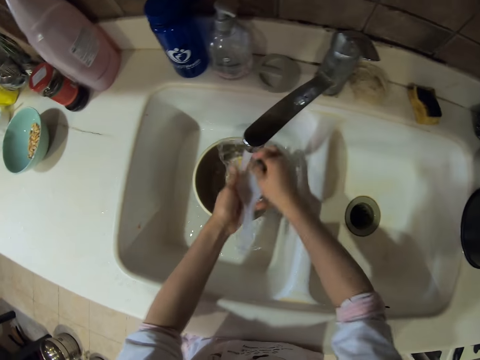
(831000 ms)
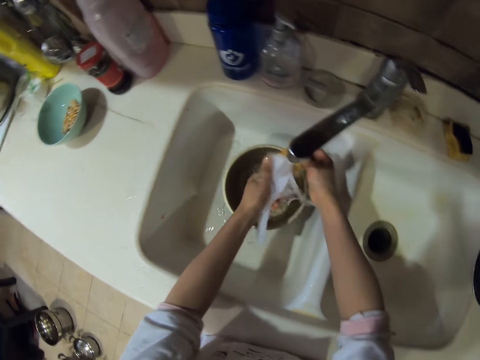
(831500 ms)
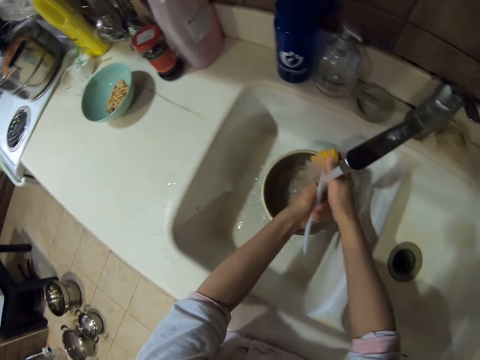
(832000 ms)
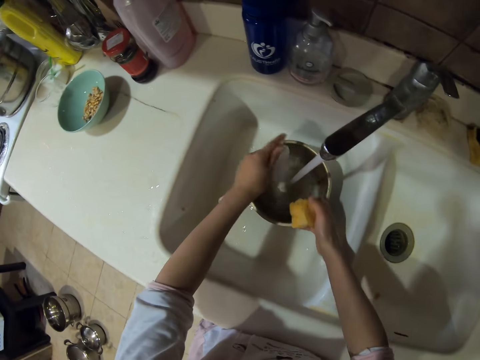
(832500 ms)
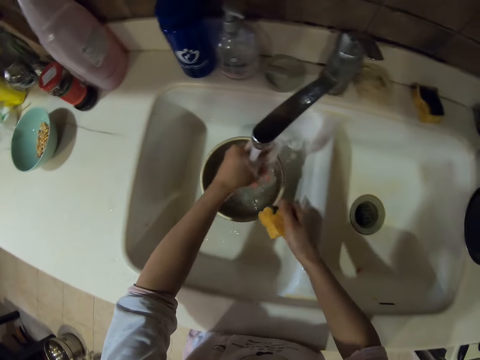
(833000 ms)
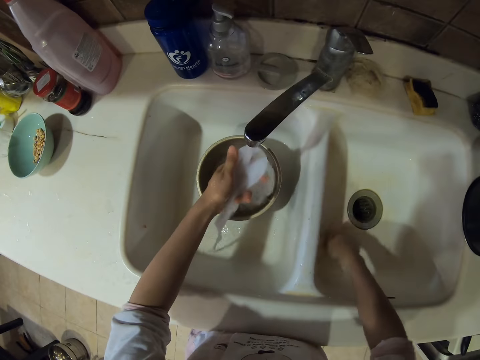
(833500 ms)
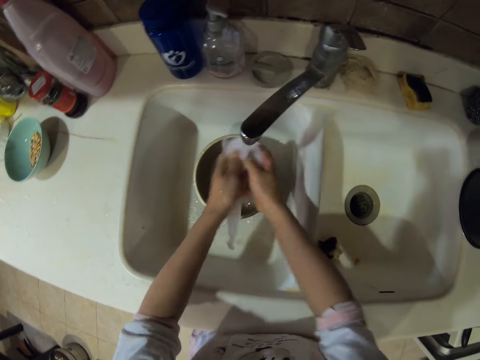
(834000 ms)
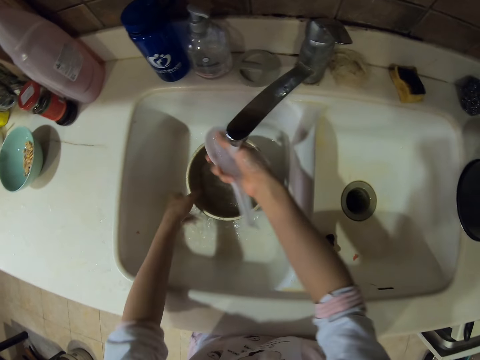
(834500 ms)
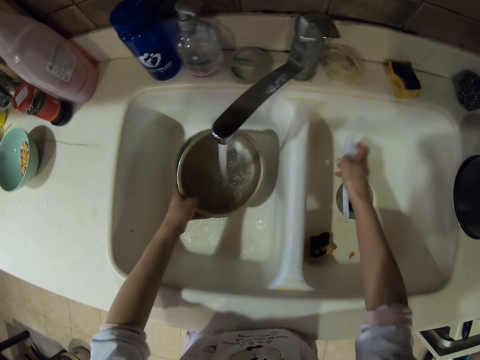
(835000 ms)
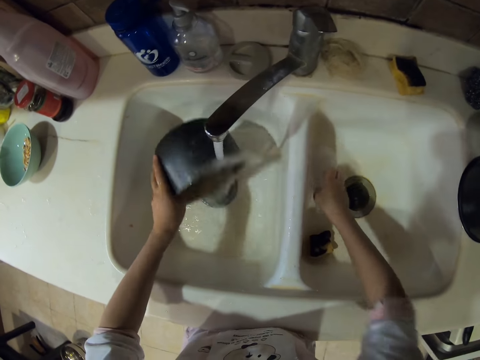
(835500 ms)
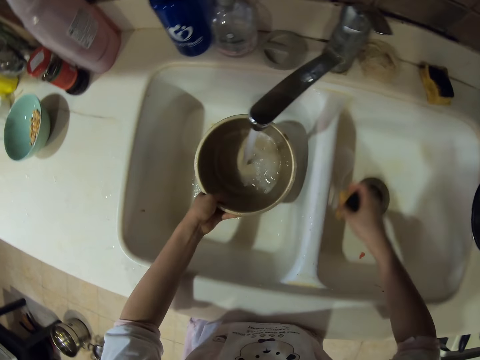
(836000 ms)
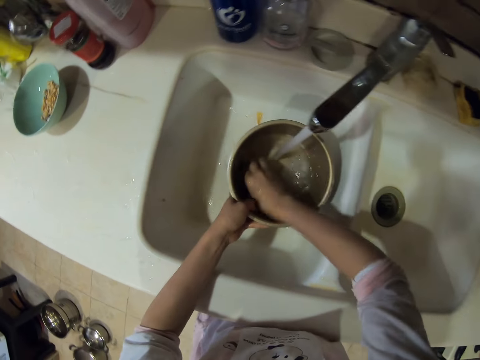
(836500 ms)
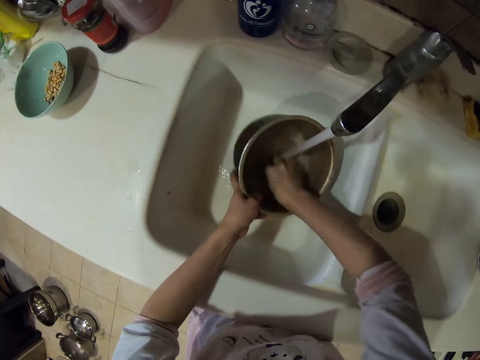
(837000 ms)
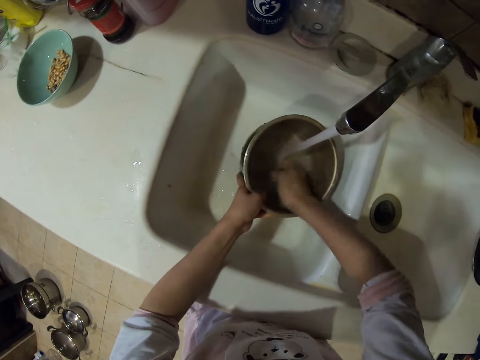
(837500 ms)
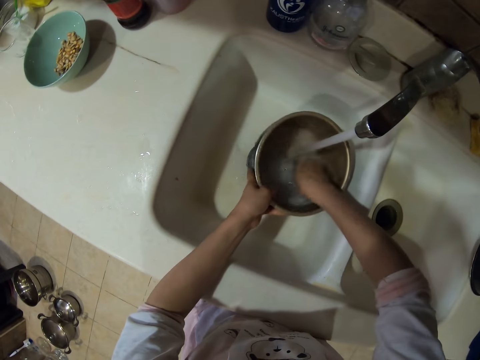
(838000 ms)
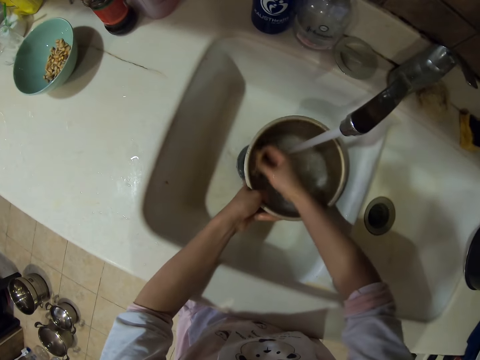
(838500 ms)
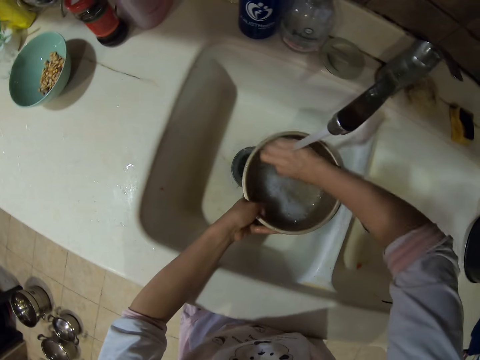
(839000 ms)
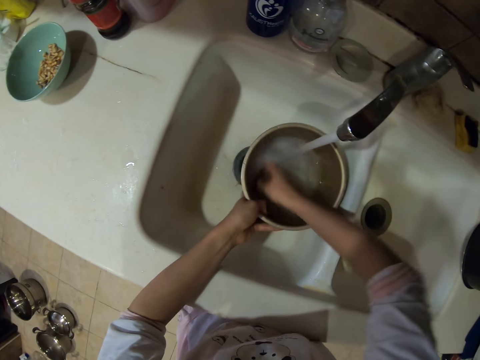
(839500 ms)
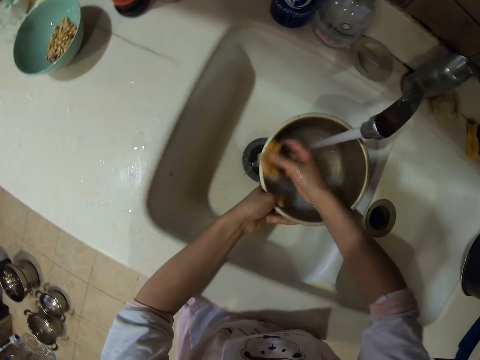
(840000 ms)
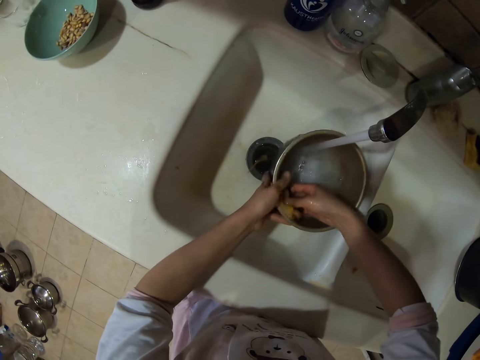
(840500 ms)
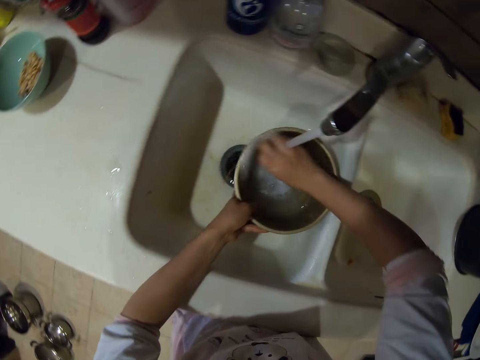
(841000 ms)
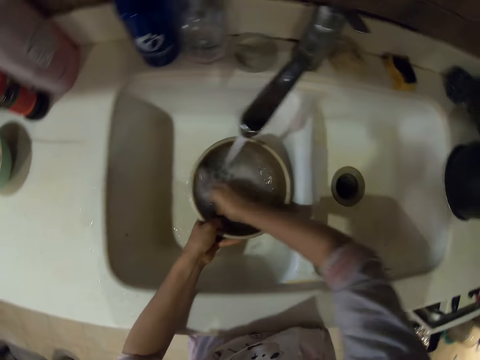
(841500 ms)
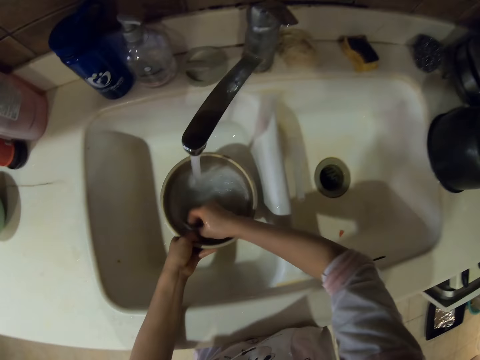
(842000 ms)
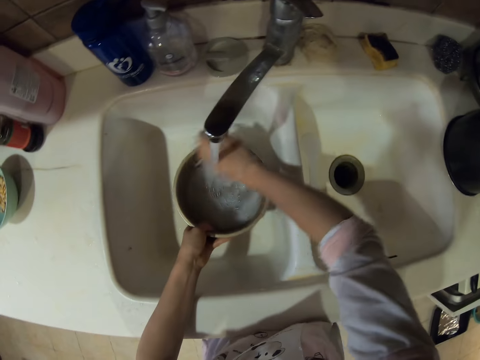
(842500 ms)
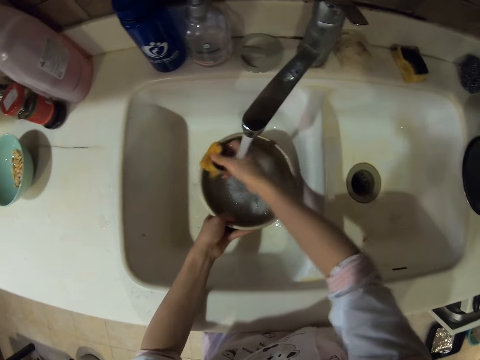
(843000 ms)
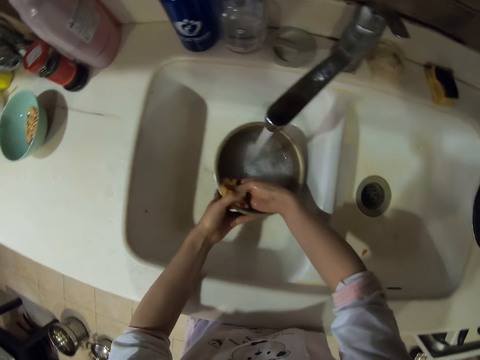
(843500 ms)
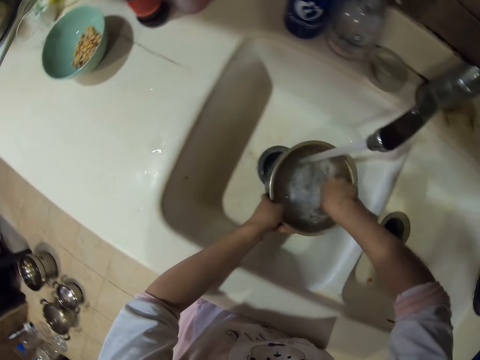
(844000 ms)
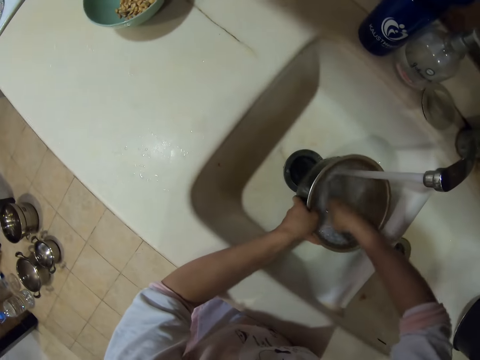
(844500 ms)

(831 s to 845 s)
The camera wearer washes the serving spoon. They put down the washing sponge. They rinse the serving spoon. They pour water in the sink. They put down the serving spoon. They pick up the washing sponge. They wash the cooking pot.

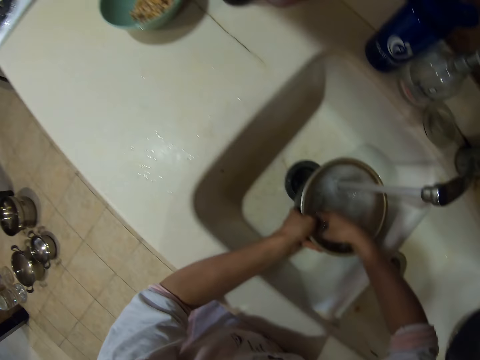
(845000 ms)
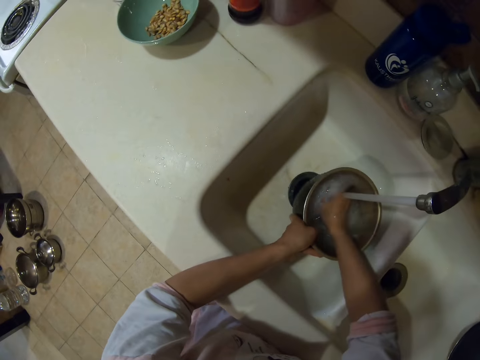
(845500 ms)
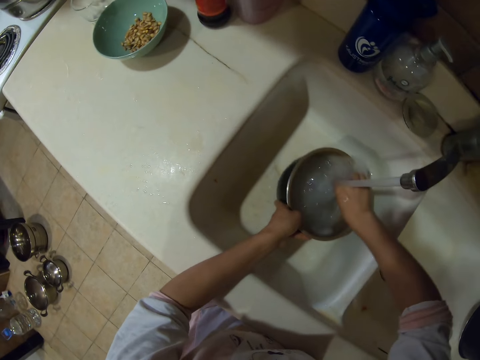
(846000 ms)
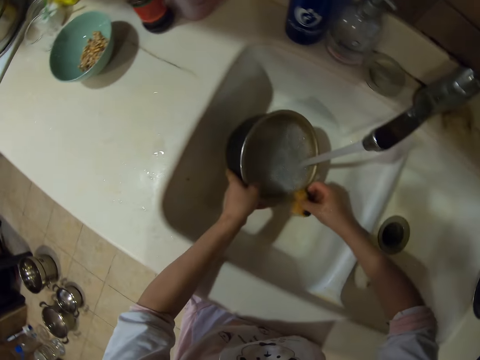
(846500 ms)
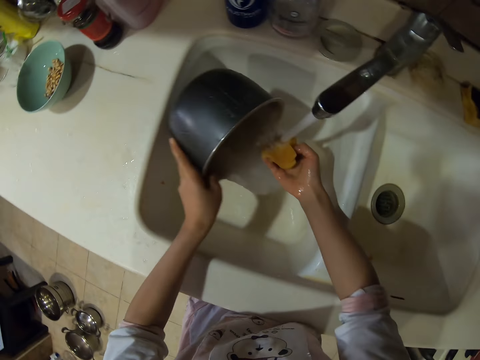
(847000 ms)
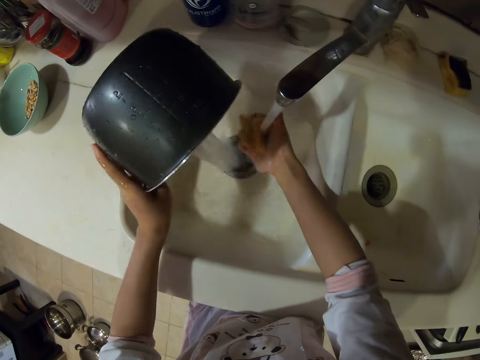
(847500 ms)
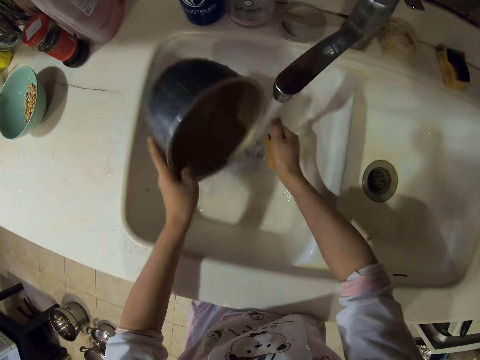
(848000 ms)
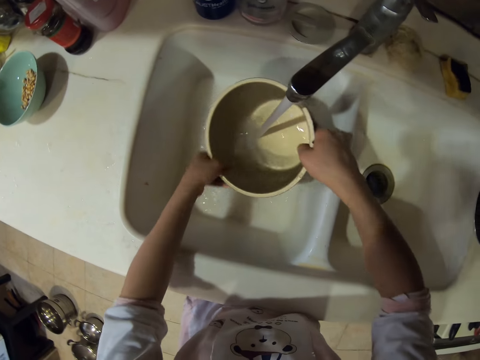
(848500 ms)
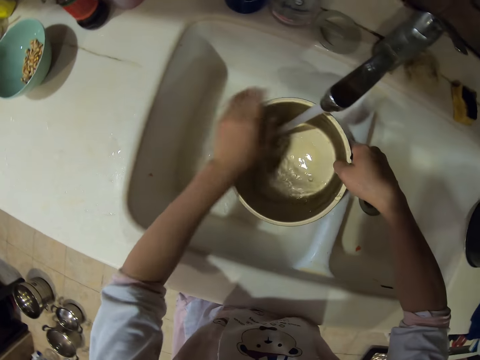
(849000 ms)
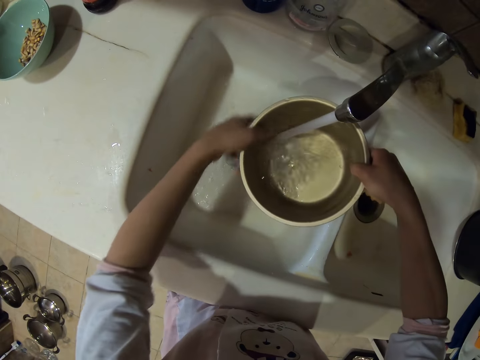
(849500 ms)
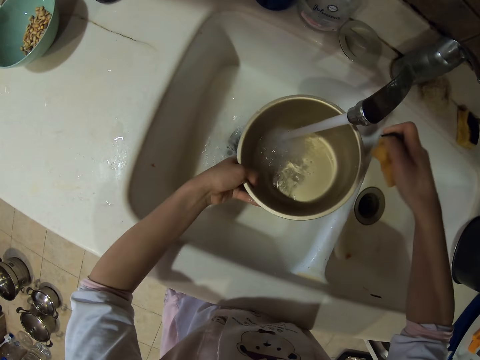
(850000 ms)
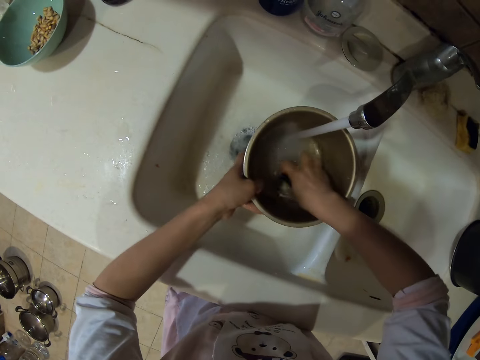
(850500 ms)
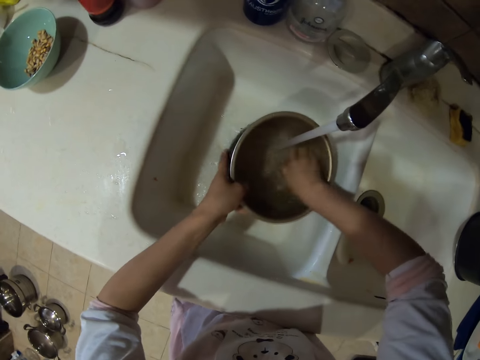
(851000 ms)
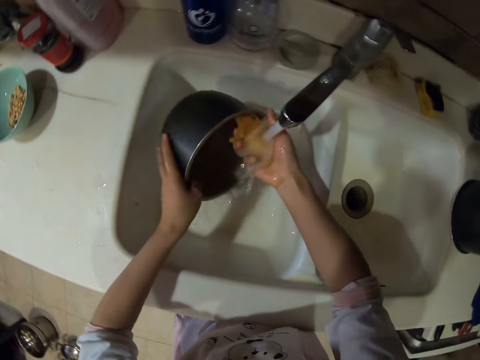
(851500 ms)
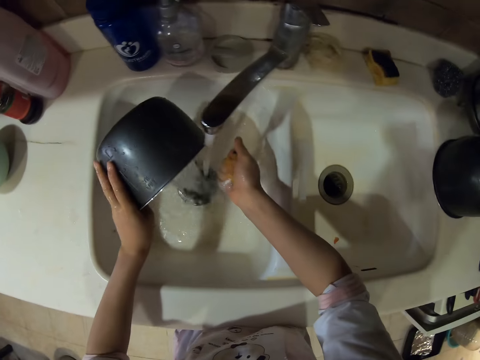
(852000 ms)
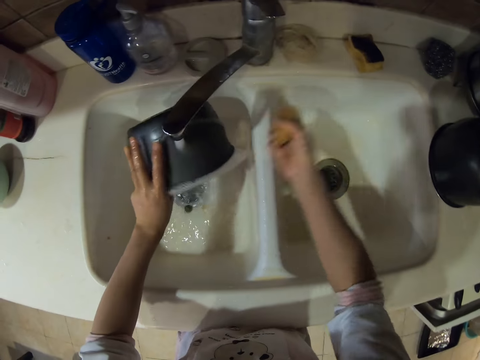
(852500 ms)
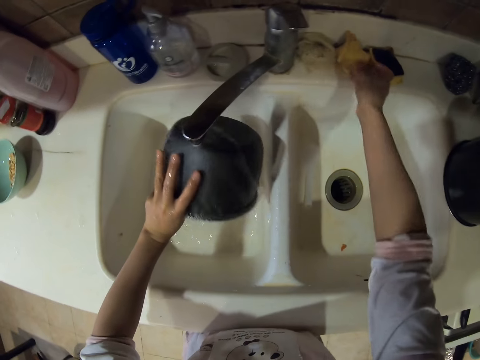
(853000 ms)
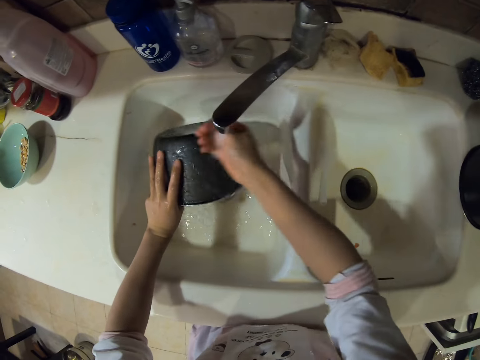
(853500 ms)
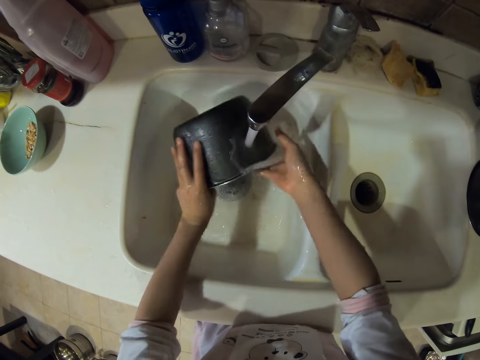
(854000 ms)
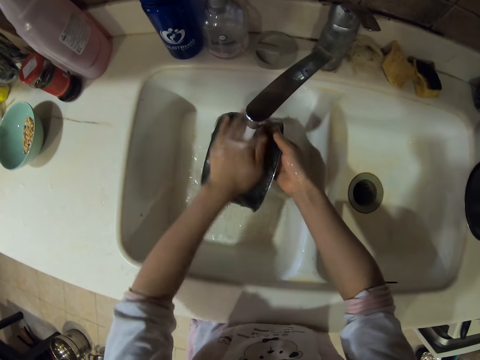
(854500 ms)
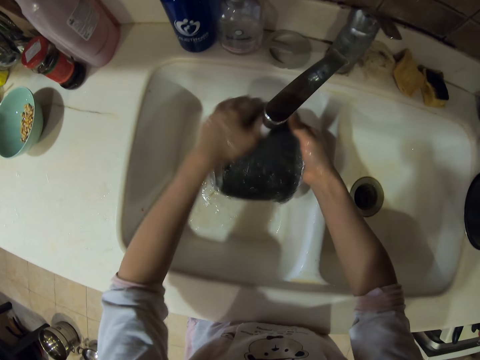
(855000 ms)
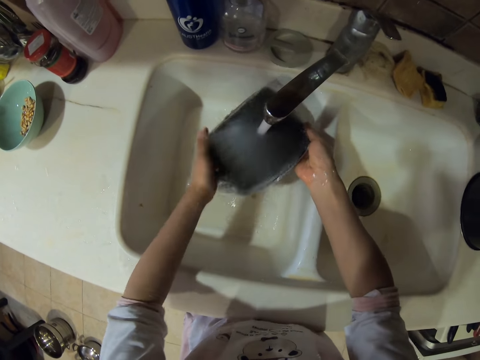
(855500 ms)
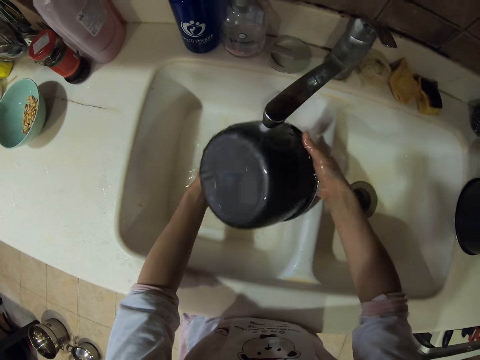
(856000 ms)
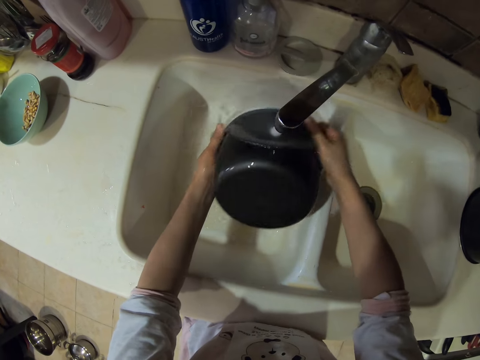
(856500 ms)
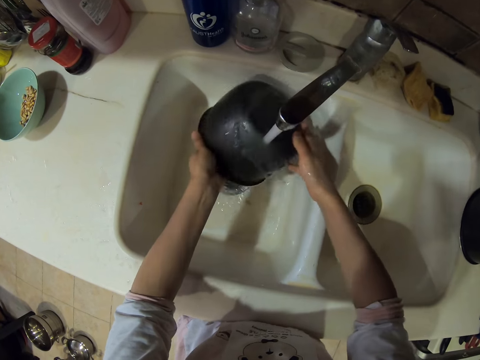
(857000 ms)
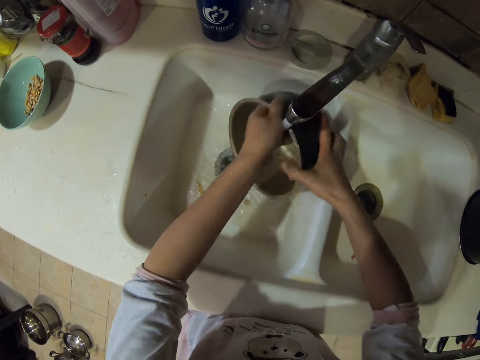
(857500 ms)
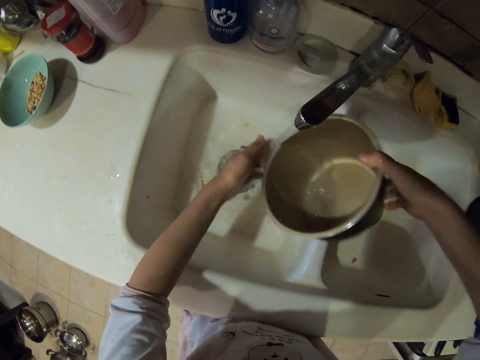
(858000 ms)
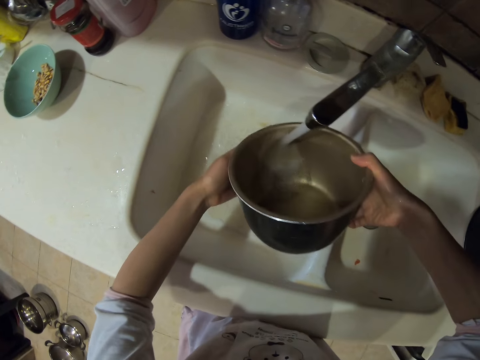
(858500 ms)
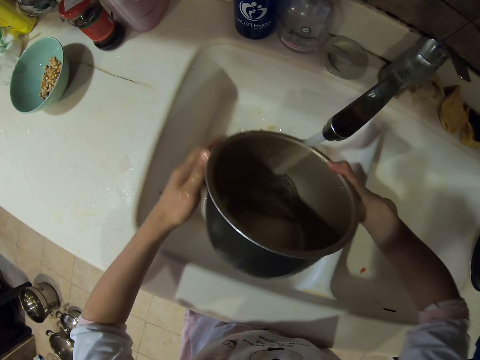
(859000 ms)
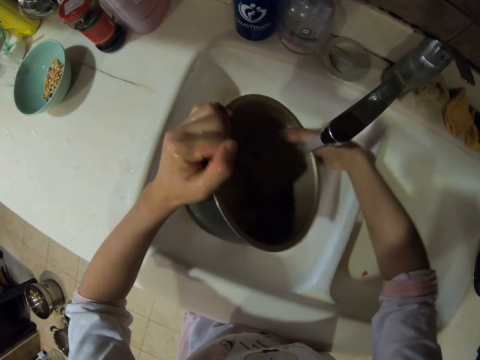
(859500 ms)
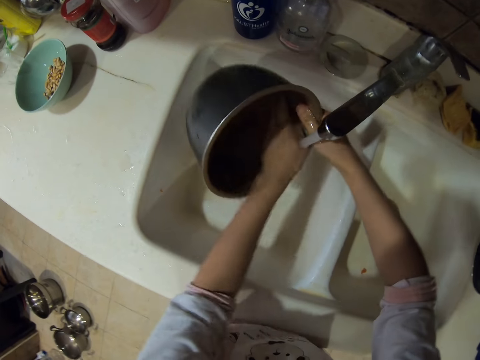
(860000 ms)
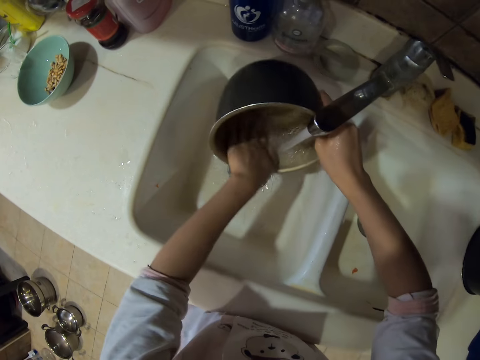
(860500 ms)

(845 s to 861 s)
The camera wearer pours water in the sink. They rinse the washing sponge. They rinse the cooking pot. They pour water in the sink. They put back the washing sponge. They rinse the hands. They rinse the cooking pot.
